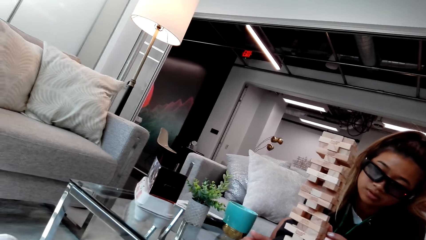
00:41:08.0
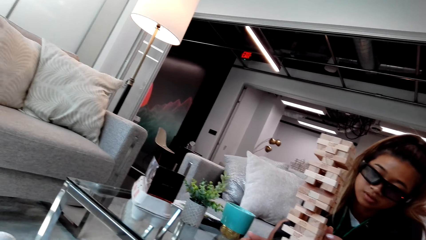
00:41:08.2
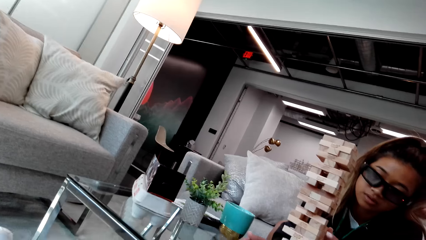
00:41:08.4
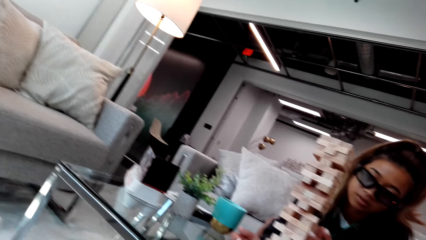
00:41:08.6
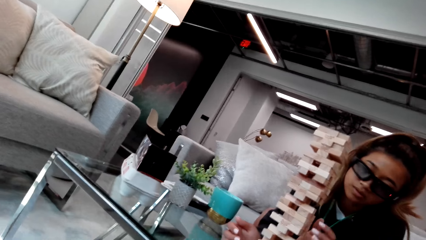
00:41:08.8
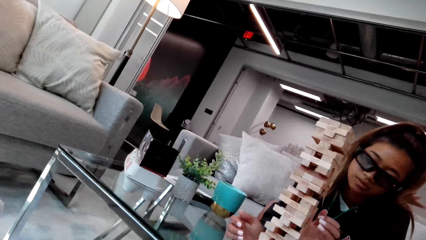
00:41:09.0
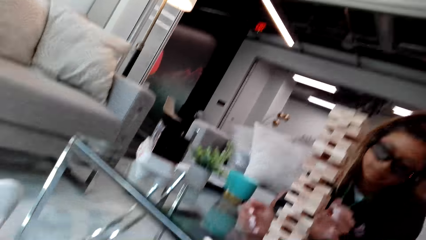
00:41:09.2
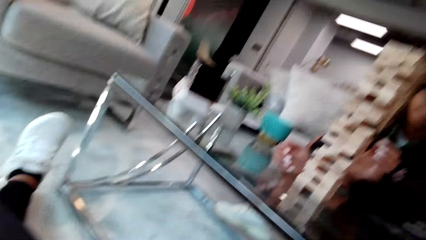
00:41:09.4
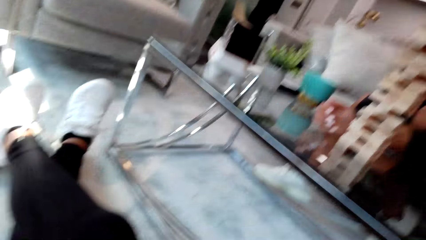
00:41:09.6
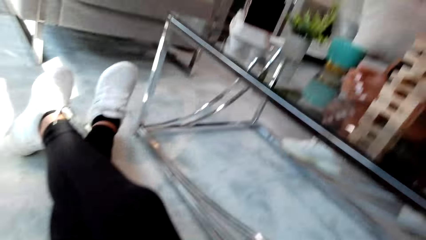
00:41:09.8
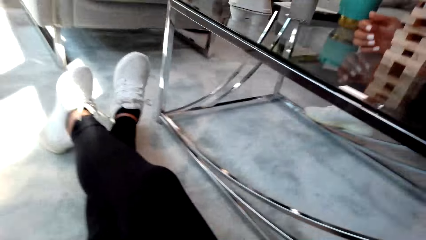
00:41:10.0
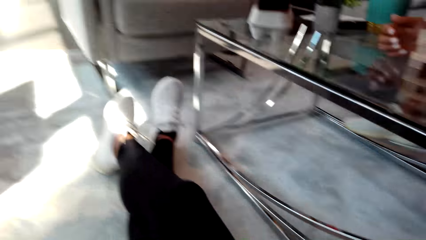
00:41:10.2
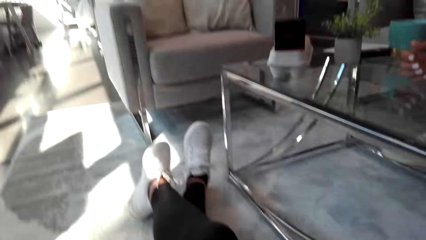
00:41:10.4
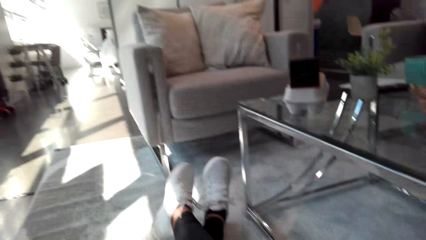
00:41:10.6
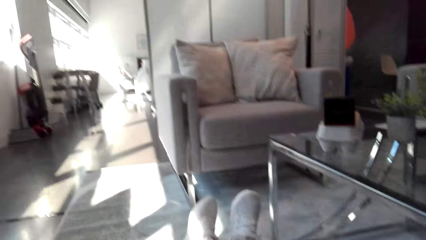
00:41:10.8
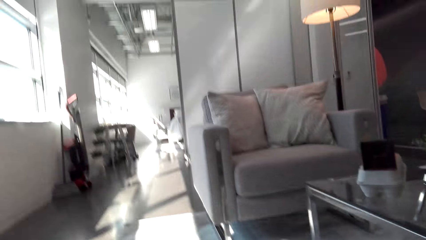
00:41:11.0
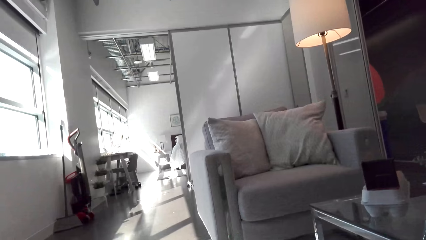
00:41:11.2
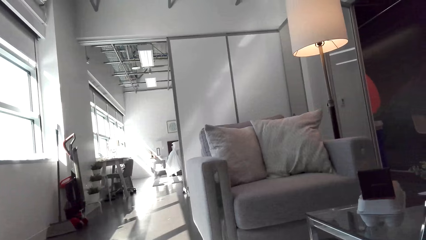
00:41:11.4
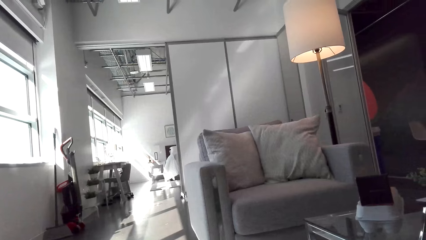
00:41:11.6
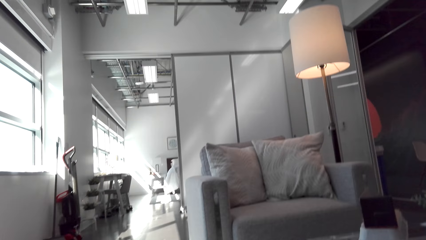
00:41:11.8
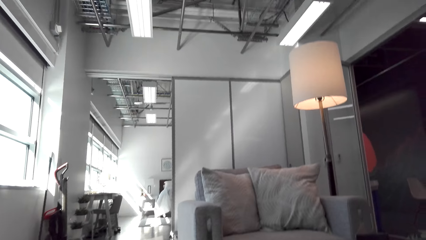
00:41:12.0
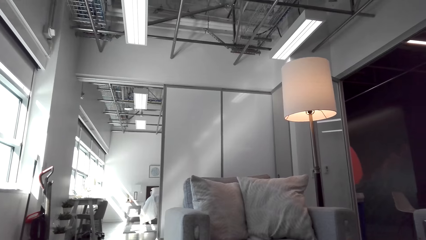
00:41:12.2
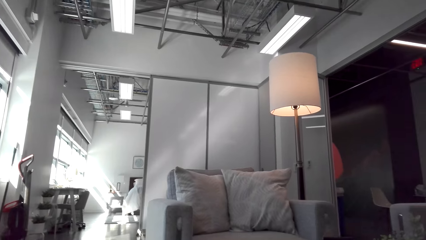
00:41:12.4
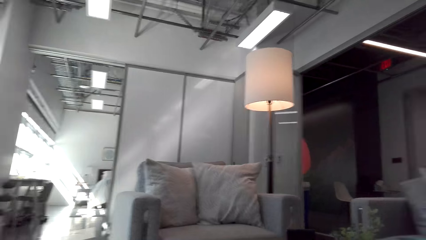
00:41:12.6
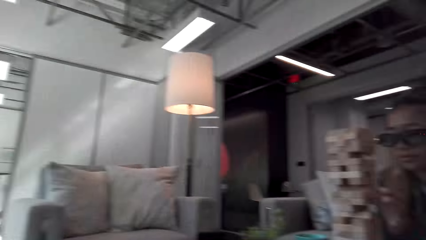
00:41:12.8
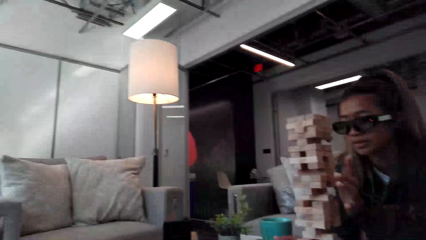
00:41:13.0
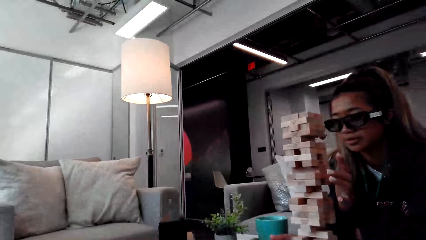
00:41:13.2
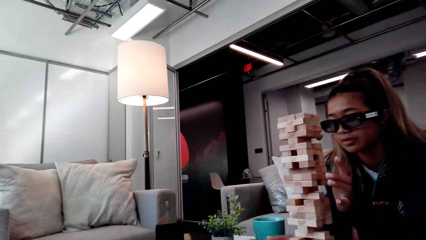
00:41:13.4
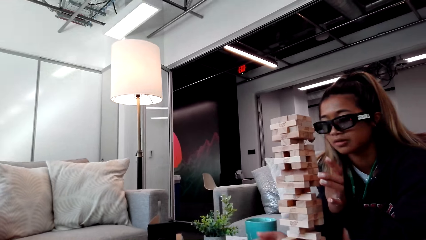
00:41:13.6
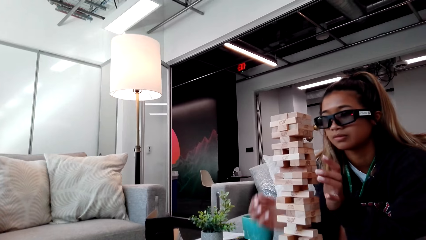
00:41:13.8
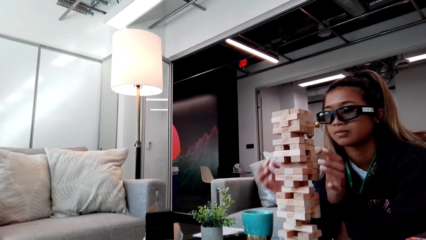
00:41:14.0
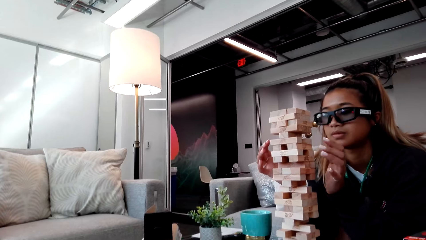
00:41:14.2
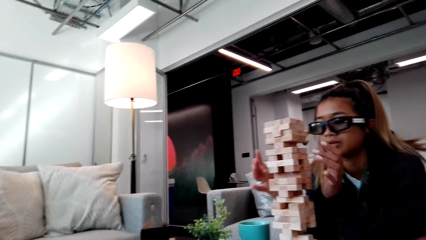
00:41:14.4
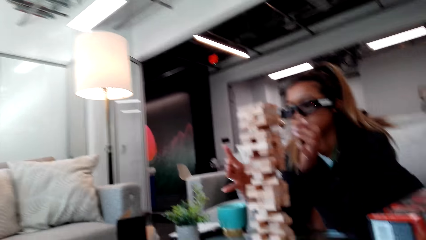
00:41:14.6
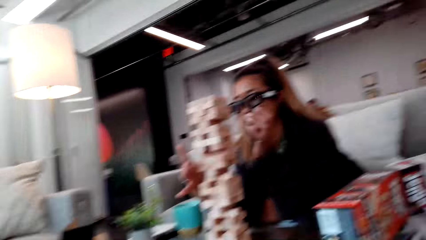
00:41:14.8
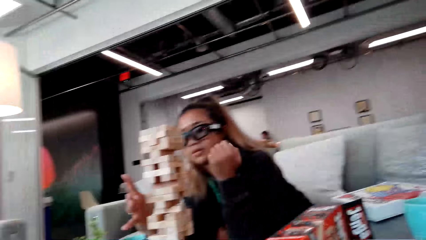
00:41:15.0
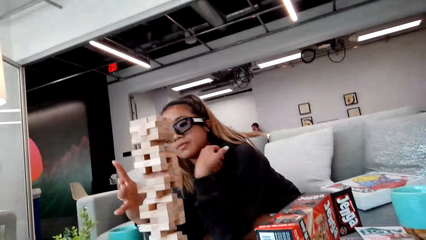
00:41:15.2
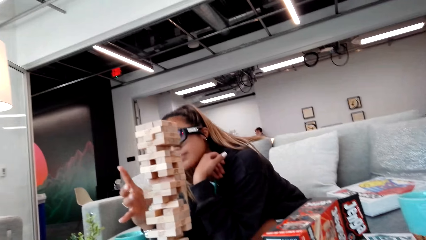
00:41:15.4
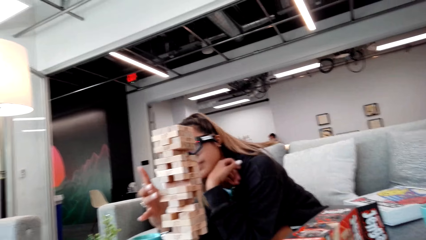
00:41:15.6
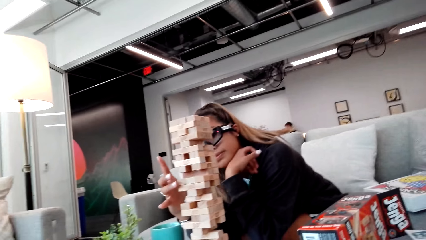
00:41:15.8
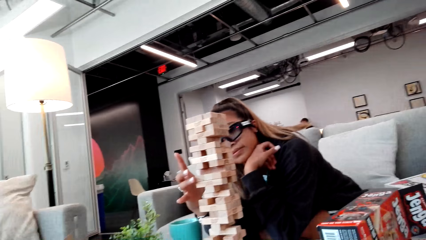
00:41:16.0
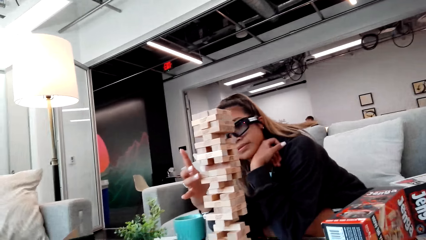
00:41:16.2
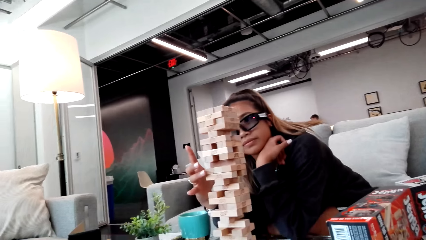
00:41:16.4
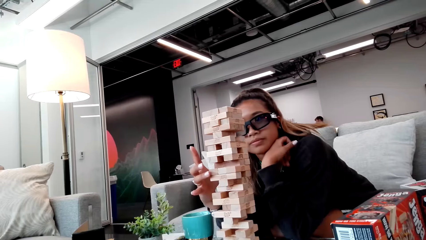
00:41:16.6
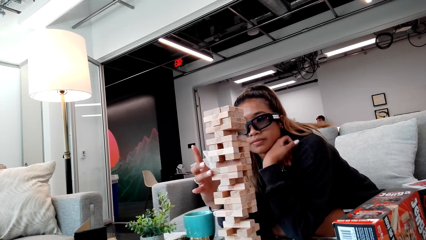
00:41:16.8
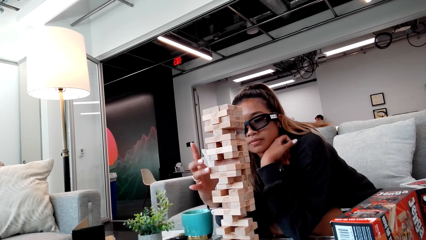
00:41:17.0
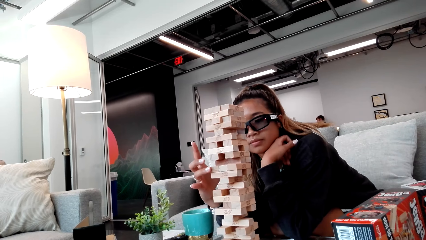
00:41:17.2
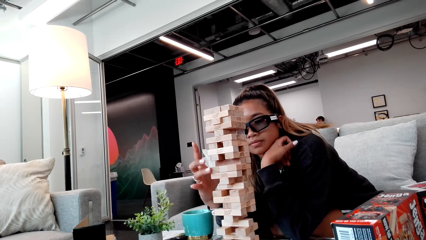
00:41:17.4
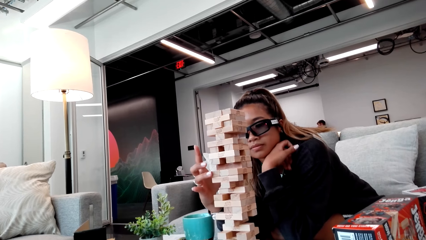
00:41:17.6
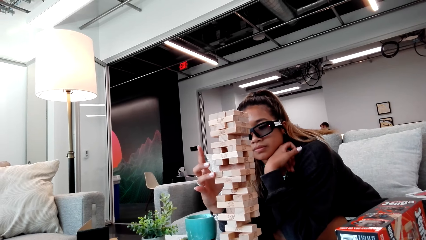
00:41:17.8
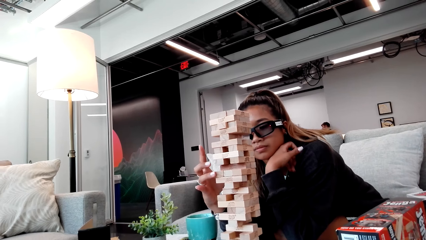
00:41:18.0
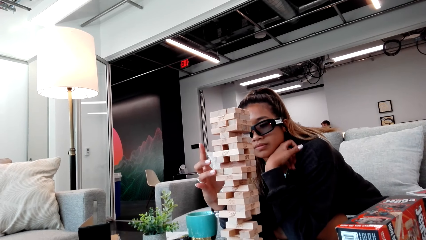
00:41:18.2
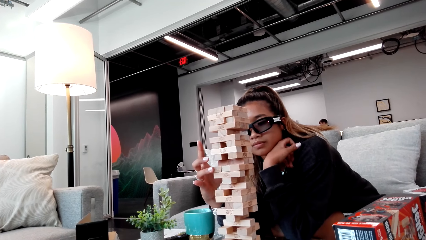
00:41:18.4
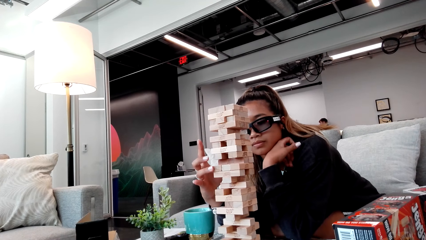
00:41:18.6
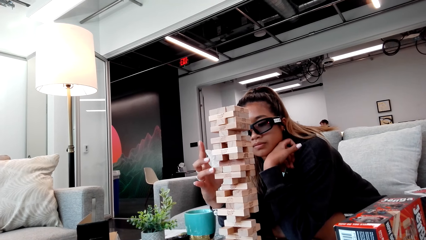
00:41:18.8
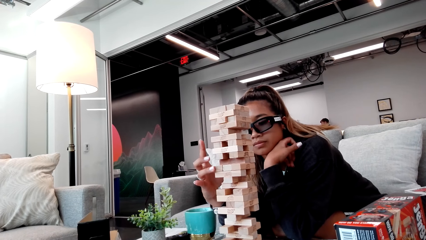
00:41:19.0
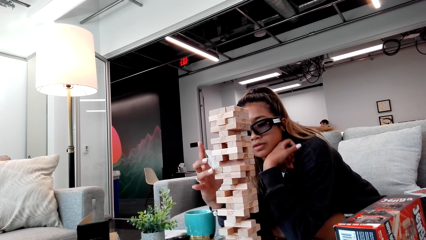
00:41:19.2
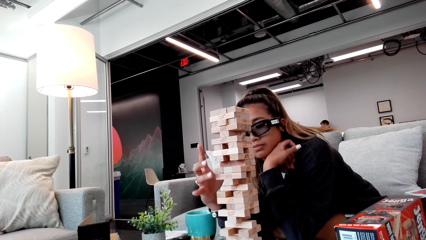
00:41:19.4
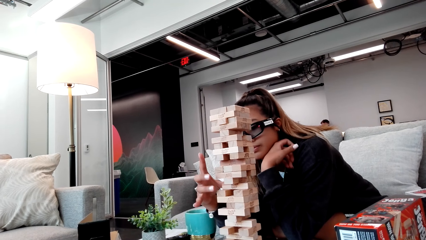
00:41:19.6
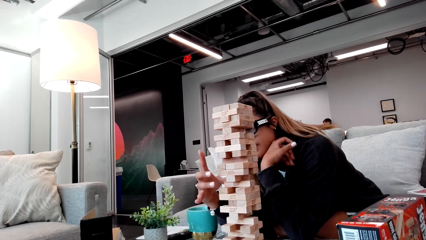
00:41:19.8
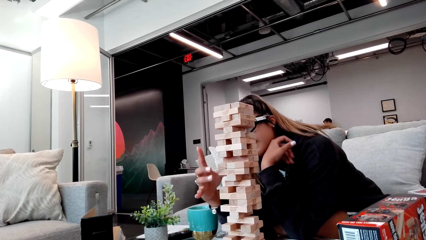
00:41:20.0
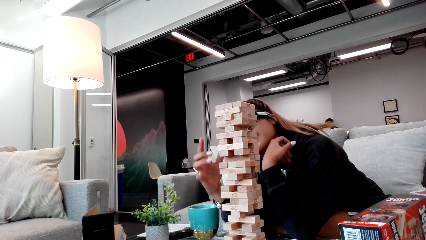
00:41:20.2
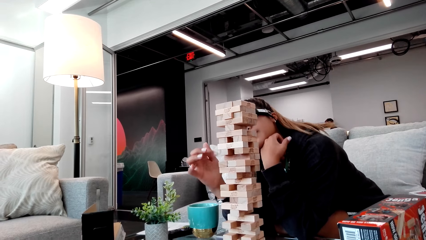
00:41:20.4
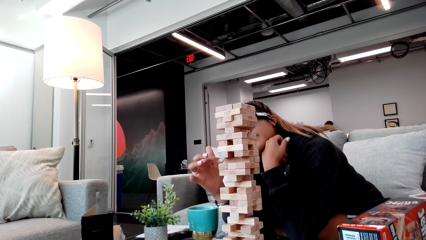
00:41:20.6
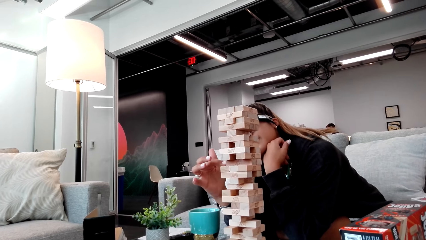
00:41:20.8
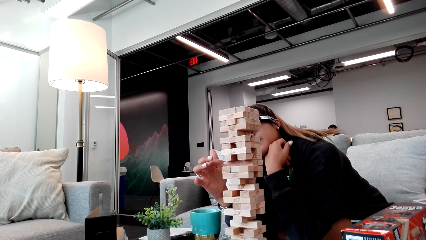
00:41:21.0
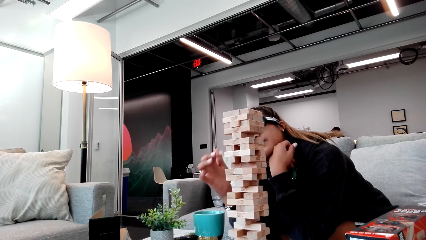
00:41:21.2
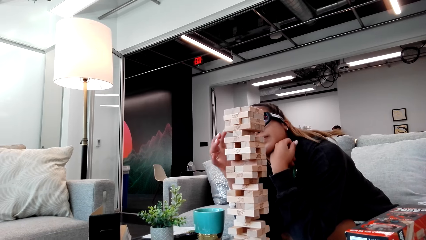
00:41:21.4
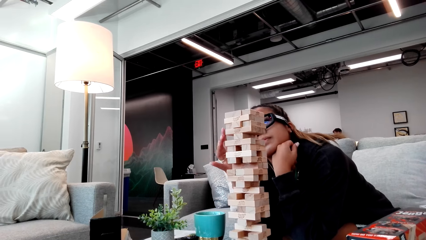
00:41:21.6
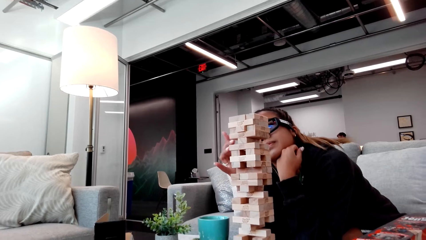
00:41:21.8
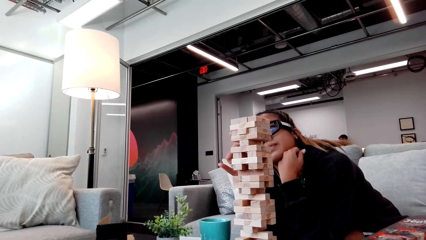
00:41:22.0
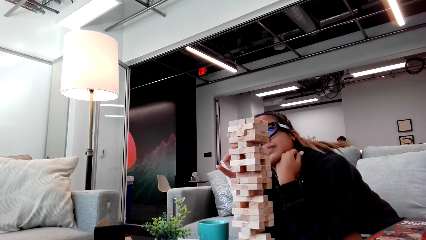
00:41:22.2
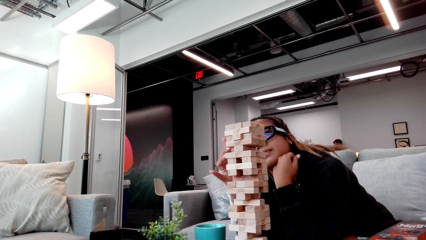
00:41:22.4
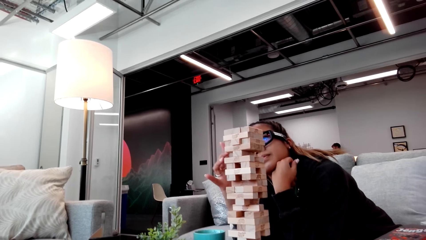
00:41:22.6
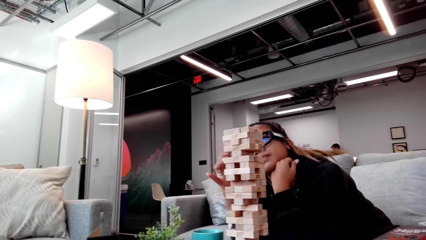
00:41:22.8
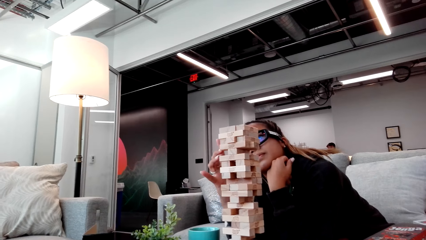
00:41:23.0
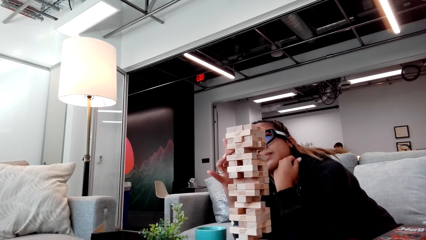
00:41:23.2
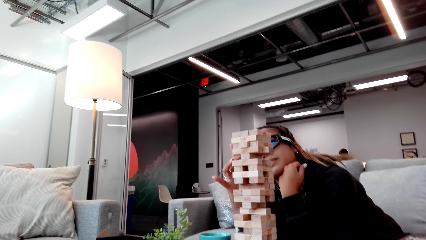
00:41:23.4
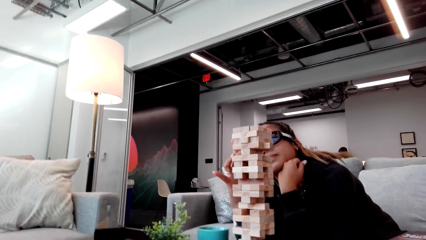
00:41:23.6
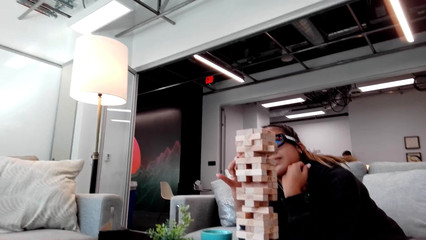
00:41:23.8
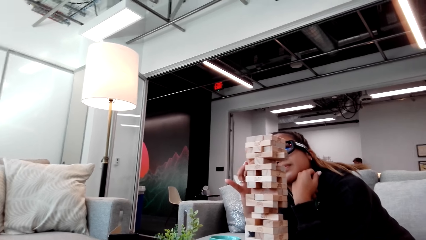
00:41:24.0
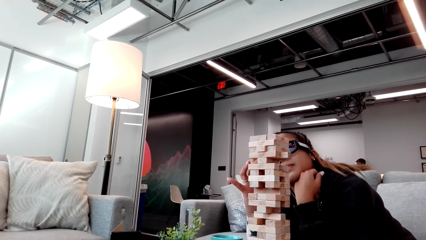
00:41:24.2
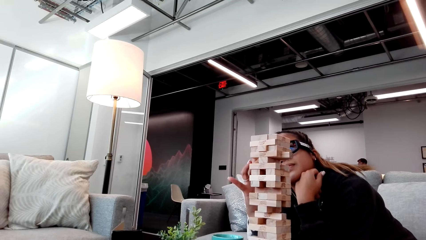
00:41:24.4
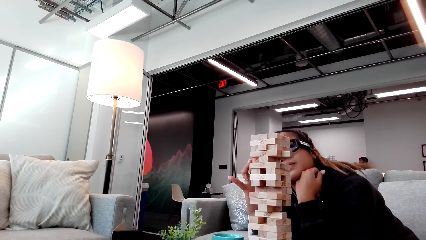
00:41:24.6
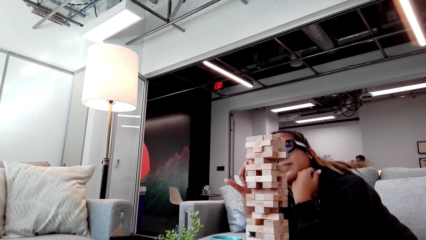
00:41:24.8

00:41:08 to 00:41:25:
The camera wearer looks around the house. A person touches the wooden blocks.
